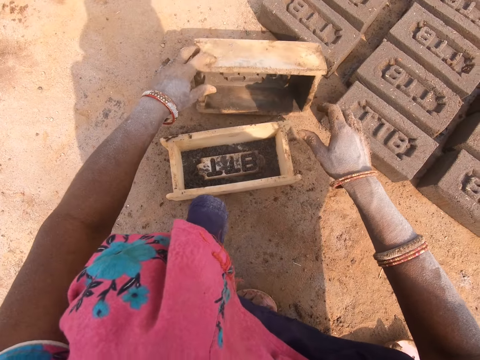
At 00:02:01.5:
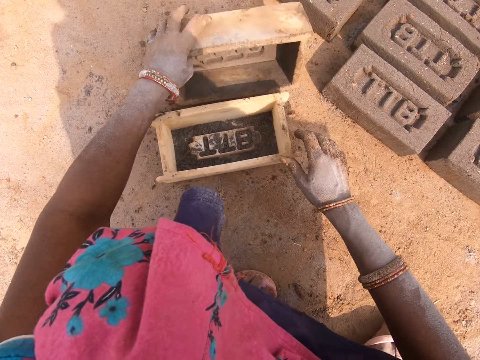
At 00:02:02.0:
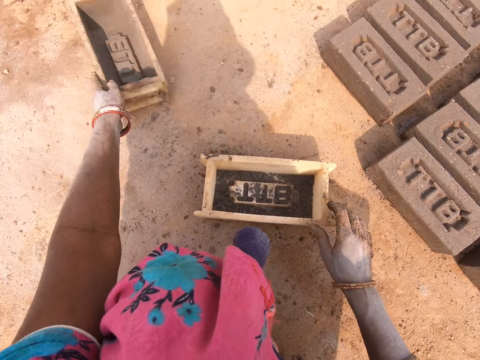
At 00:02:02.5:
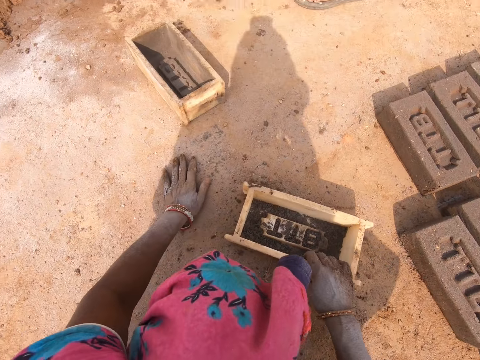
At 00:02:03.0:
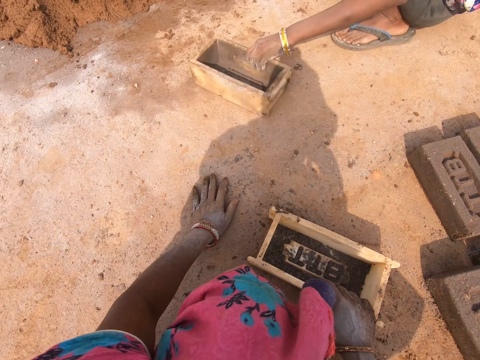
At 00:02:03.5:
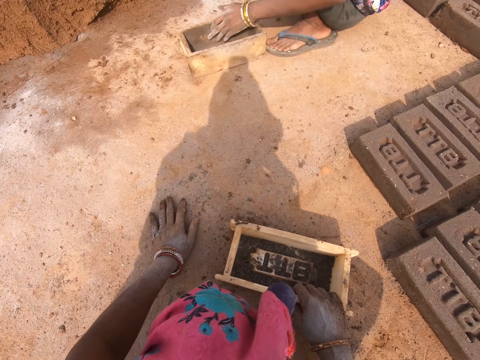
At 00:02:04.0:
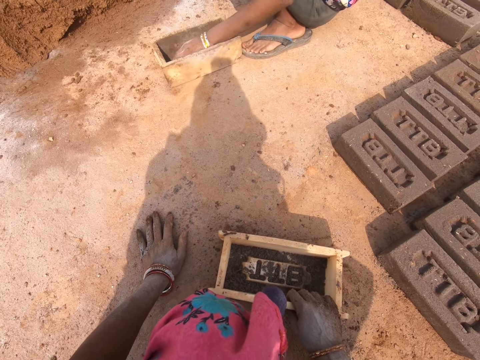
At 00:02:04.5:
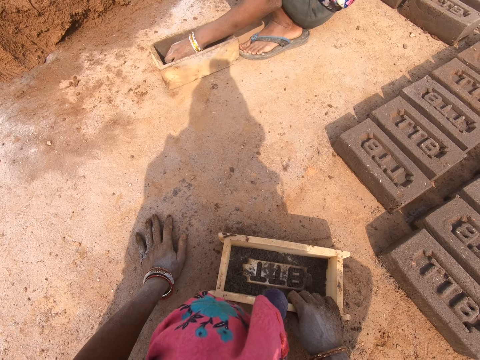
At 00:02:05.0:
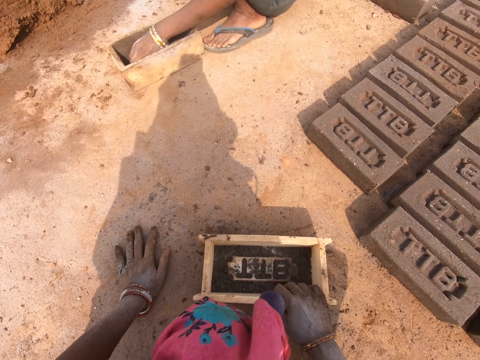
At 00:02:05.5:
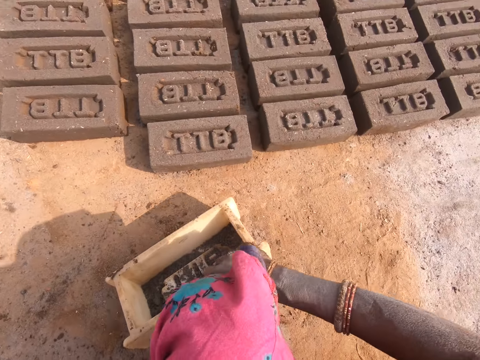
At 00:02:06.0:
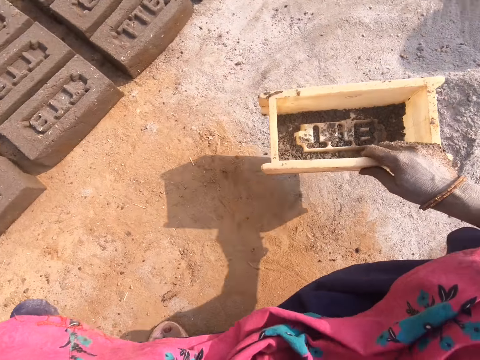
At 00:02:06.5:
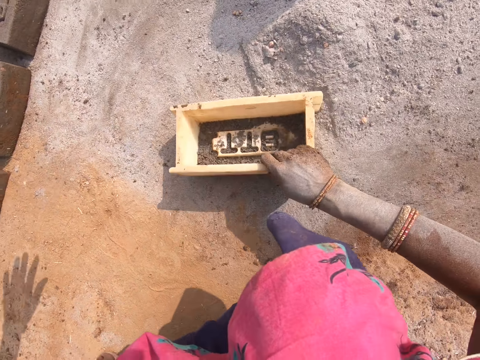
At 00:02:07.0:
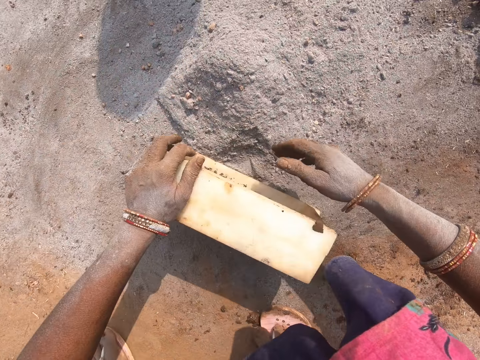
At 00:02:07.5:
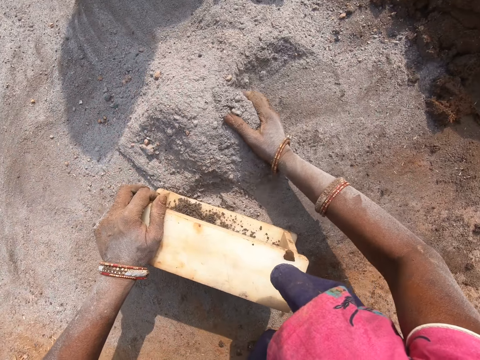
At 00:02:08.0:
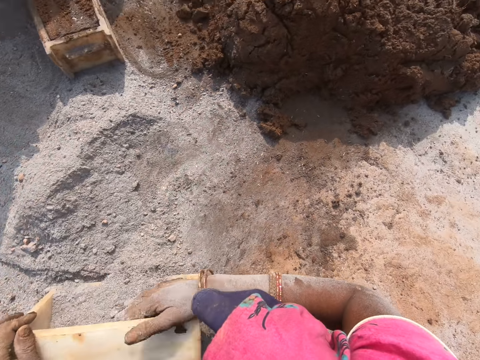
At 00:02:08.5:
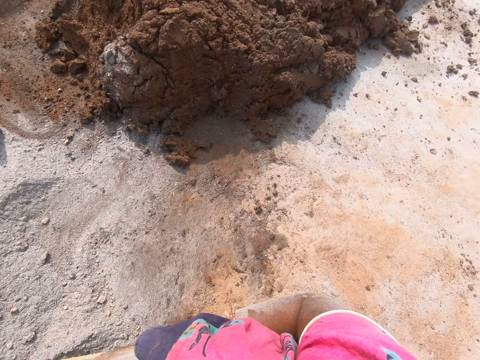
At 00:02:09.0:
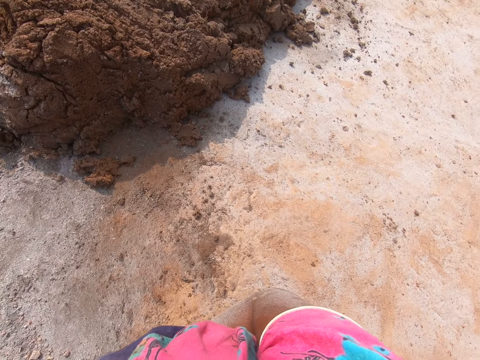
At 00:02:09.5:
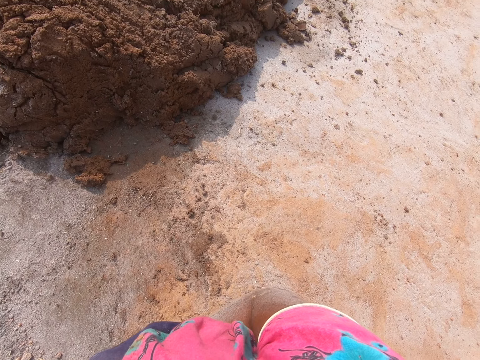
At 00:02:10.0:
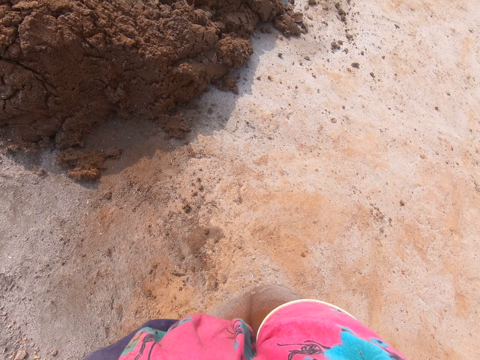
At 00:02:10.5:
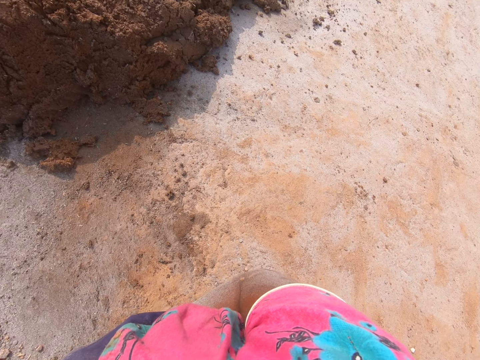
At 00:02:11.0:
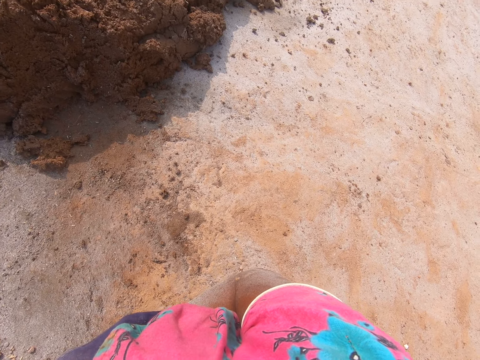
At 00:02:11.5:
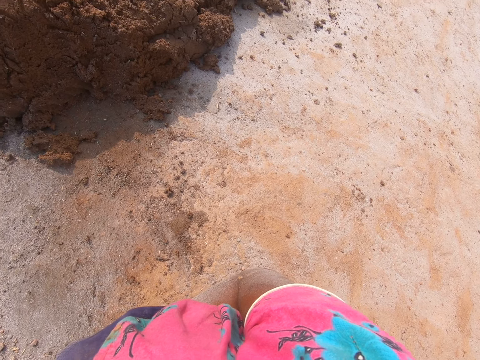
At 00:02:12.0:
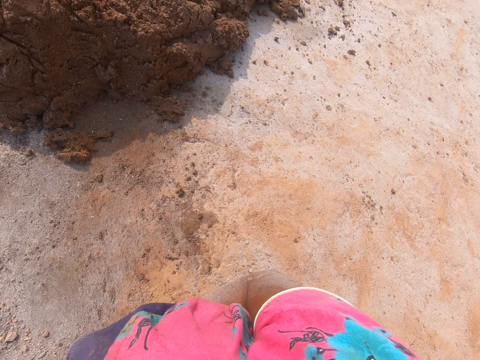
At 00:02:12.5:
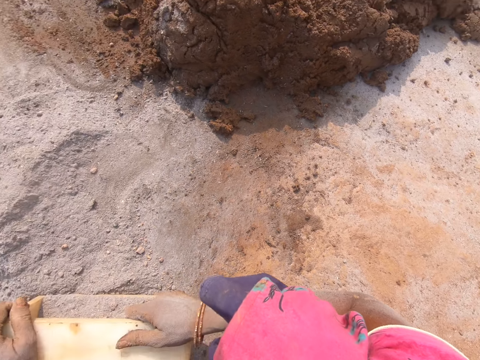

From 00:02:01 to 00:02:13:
The camera wearer drops the brick mold on the ground and moves the brick mold on the ground. A lady picks the brick mold. The camera wearer moves the brick mold on the ground. They put the soil or ash in the brick mold. They look around.

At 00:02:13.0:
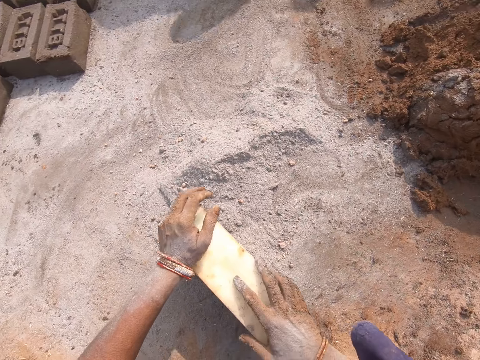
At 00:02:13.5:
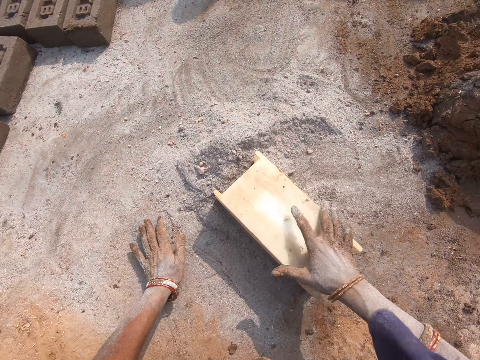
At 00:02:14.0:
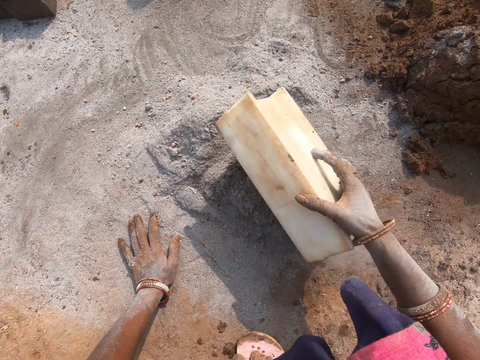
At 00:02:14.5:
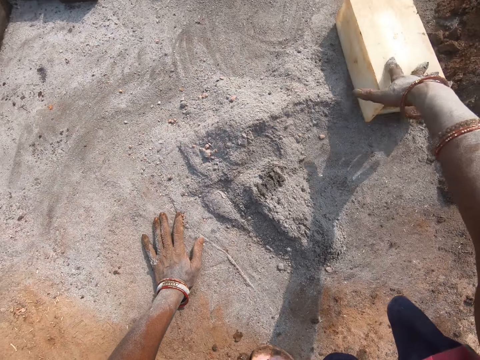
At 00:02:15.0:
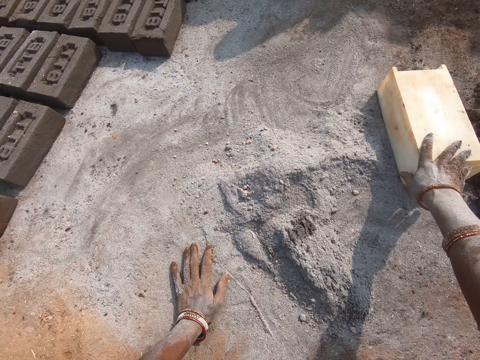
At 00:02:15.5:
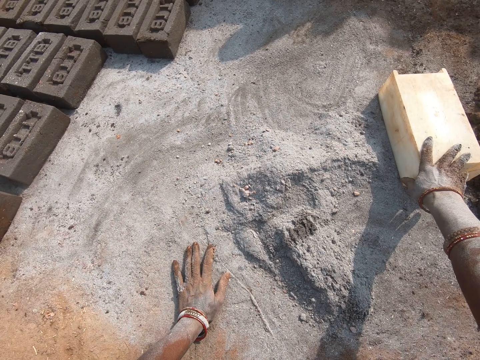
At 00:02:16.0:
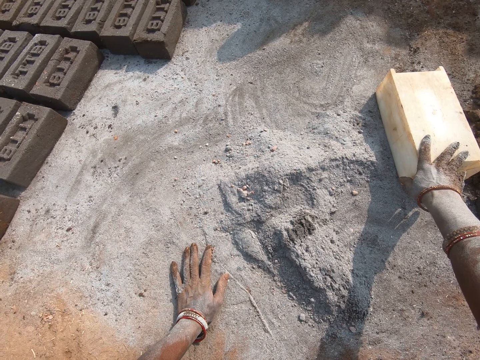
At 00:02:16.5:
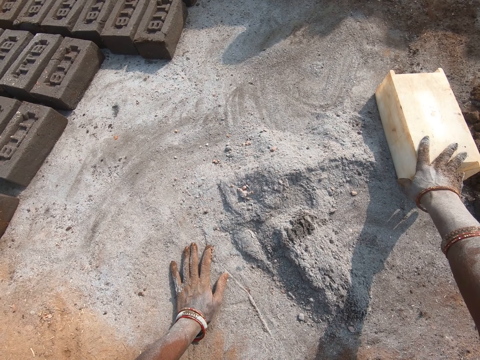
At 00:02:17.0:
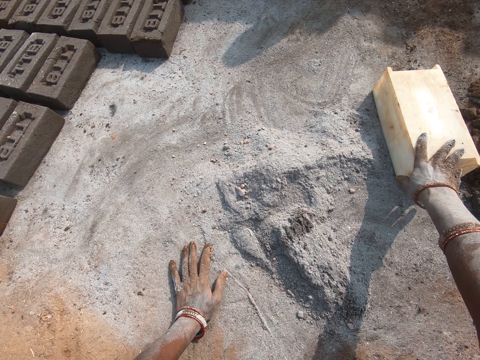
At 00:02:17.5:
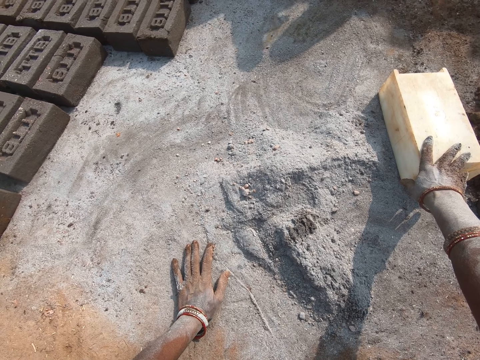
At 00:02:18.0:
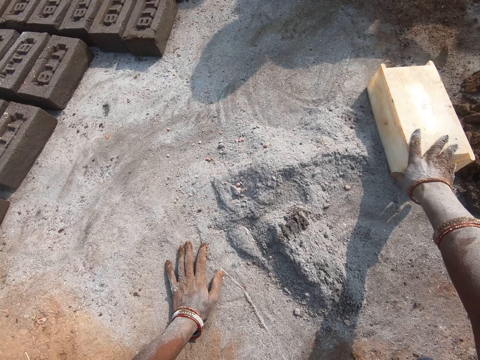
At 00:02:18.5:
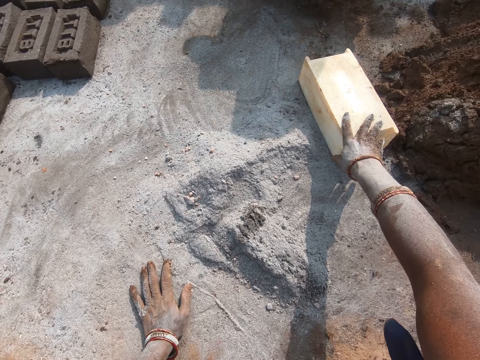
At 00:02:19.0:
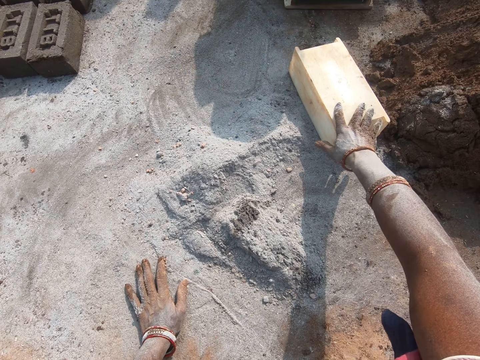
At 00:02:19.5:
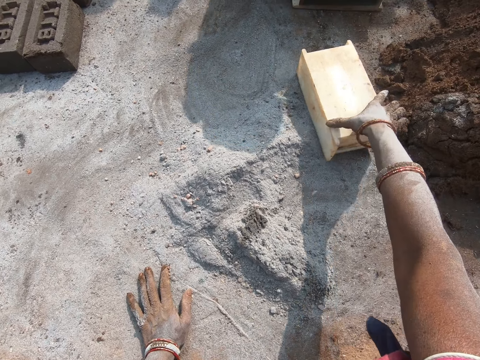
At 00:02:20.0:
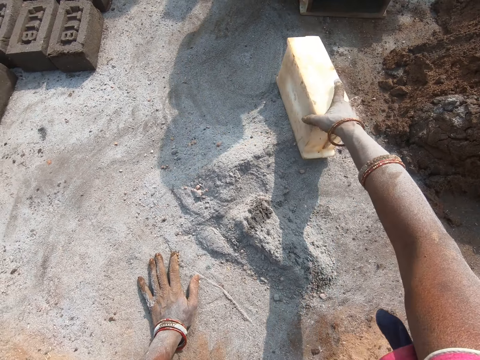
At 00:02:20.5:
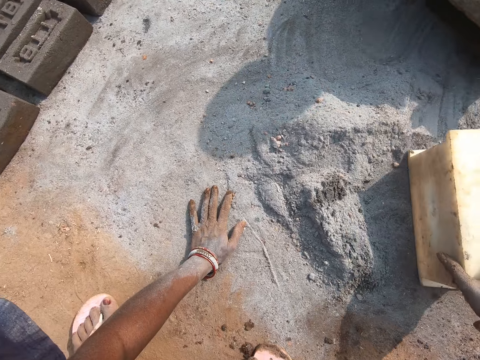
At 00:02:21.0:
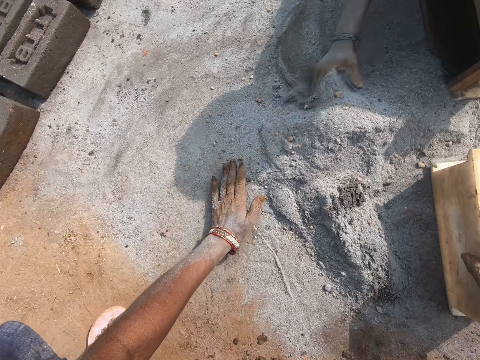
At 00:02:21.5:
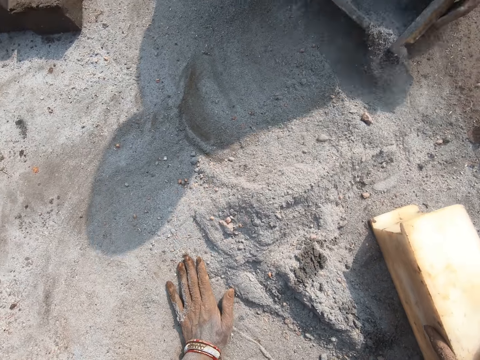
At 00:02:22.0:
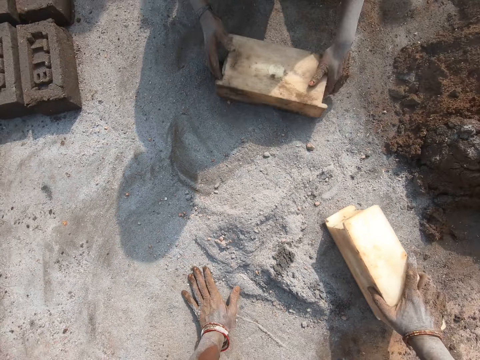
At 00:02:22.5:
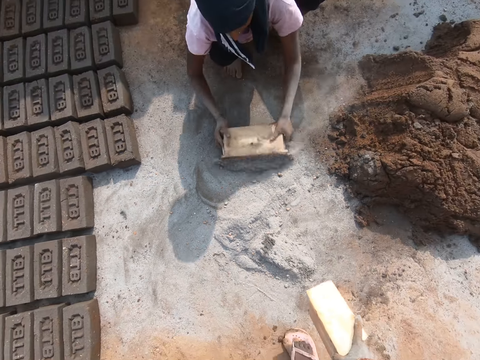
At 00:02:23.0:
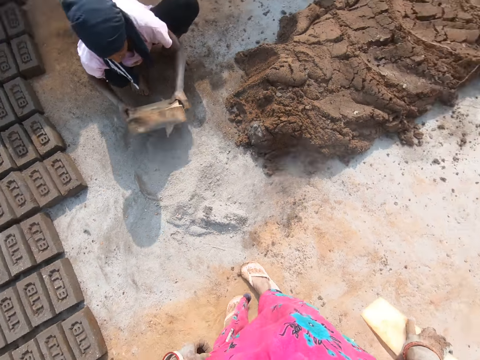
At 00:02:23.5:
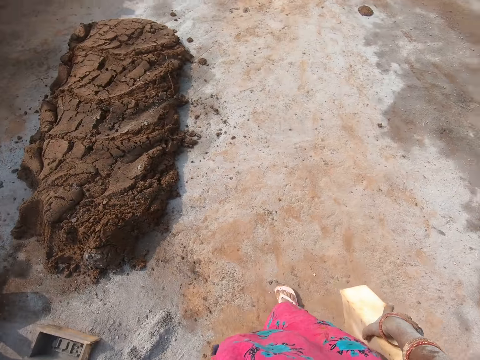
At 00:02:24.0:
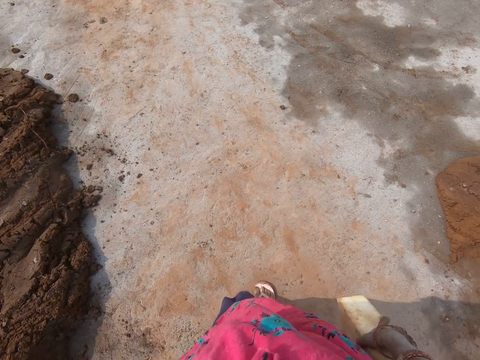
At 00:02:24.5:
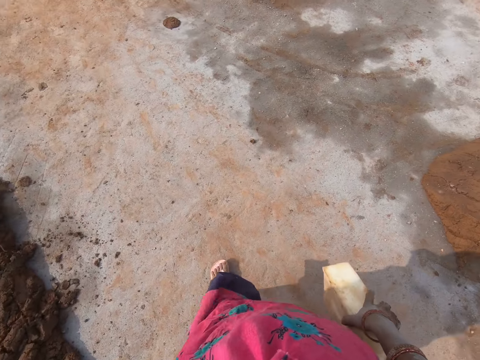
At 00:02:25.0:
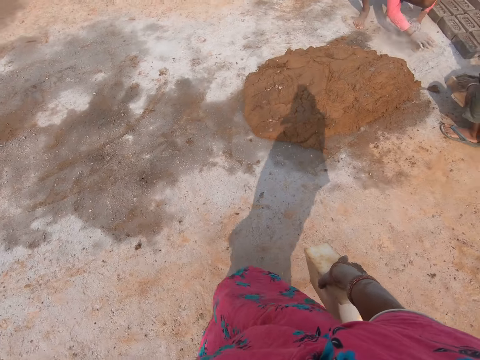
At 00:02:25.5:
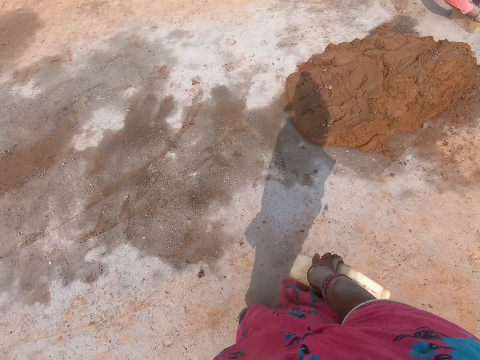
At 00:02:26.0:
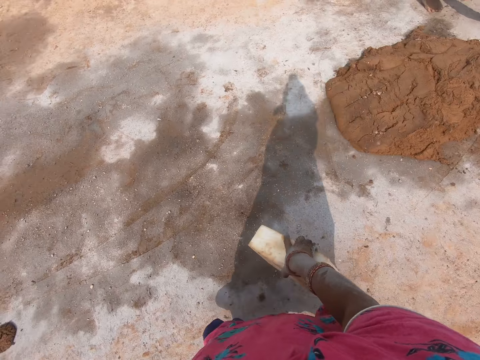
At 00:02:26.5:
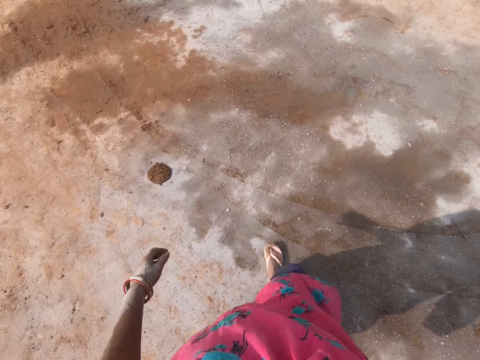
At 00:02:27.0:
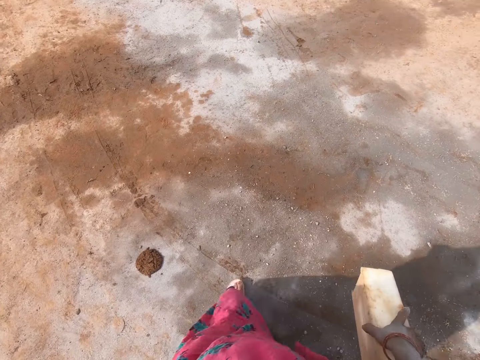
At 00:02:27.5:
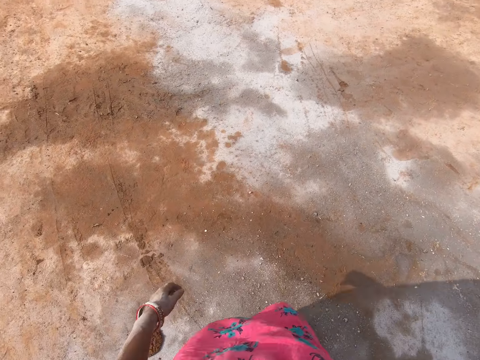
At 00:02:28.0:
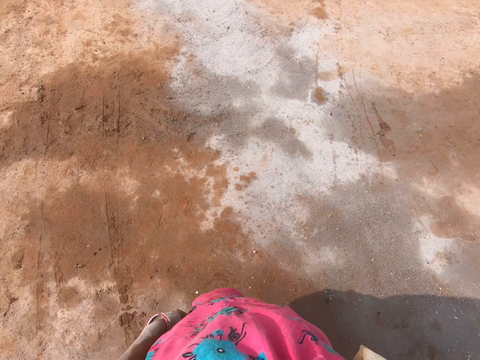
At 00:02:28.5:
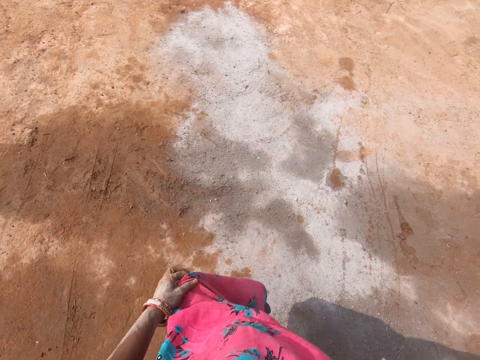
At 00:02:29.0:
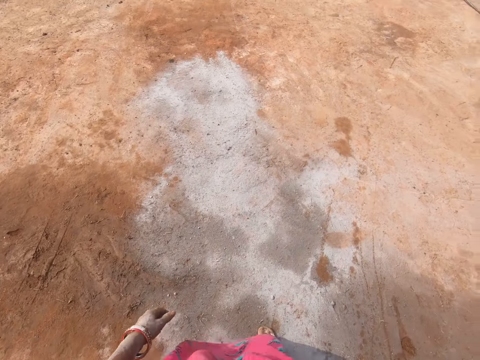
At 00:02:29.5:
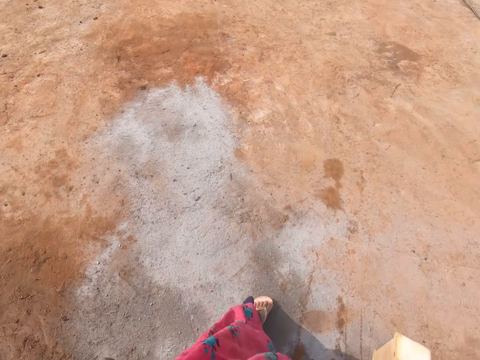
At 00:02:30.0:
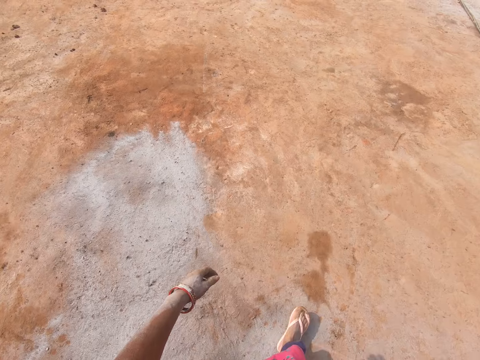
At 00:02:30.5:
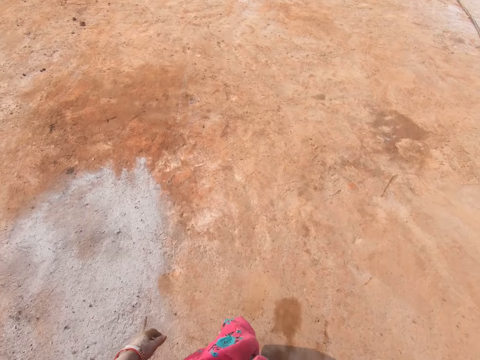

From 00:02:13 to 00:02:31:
The camera wearer pours the soil or ash on the ground. They move the brick mold on the ground and hold the brick mold on the ground. They move the brick mold on the ground. They pick the brick mold from the ground. They stand up. They walk around with the brick mold on the ground.
